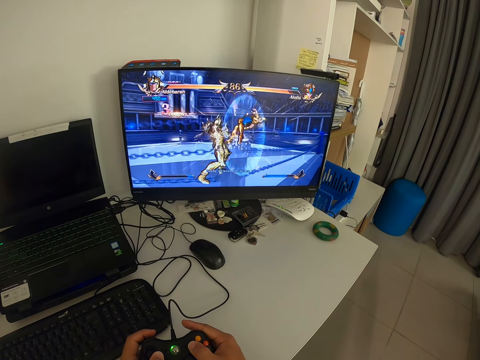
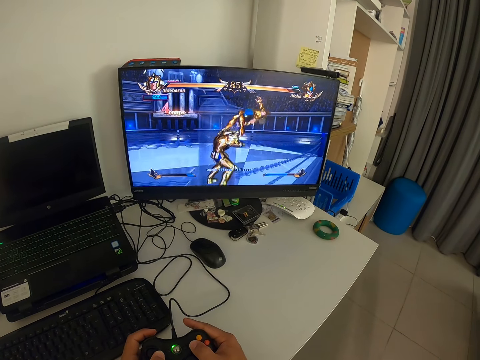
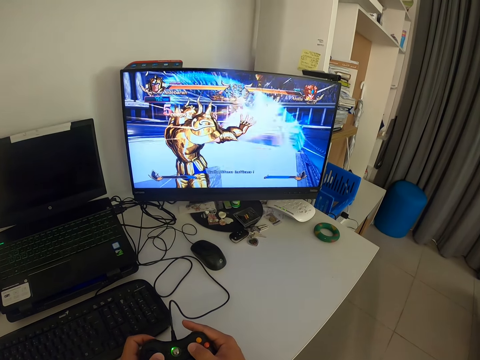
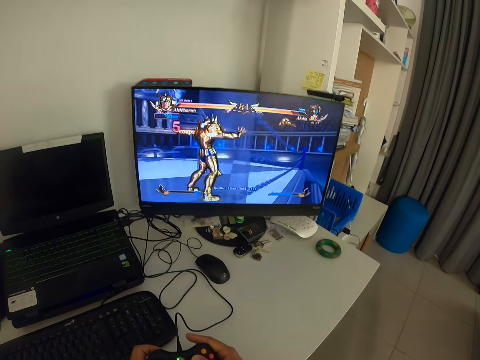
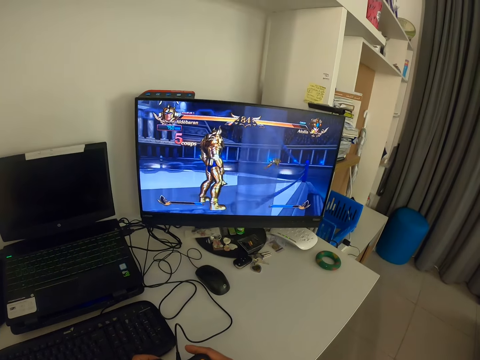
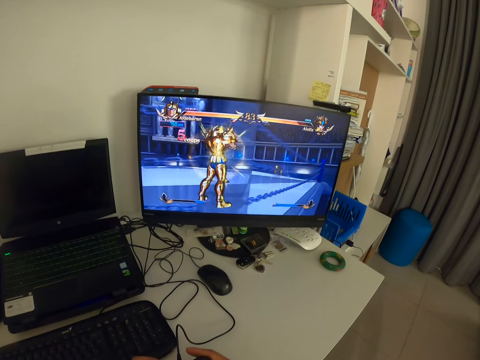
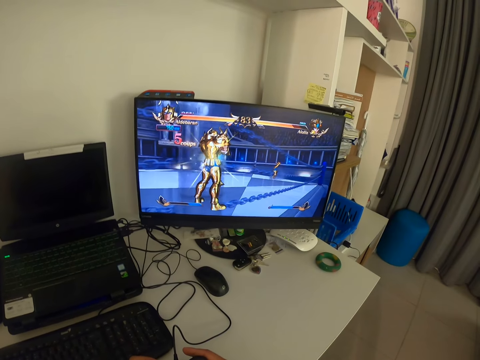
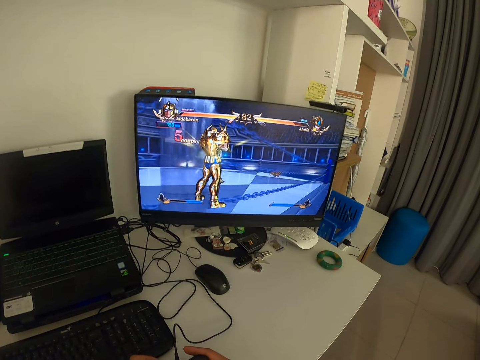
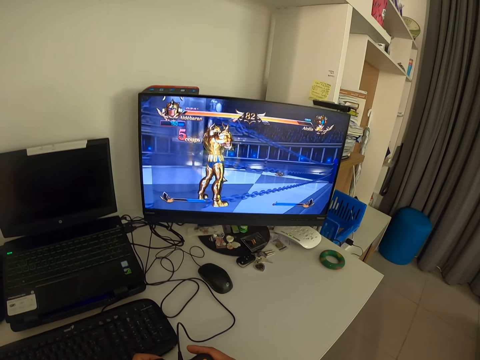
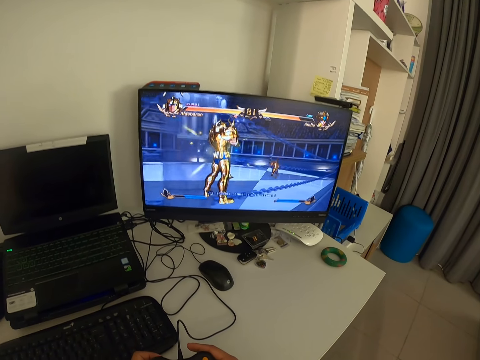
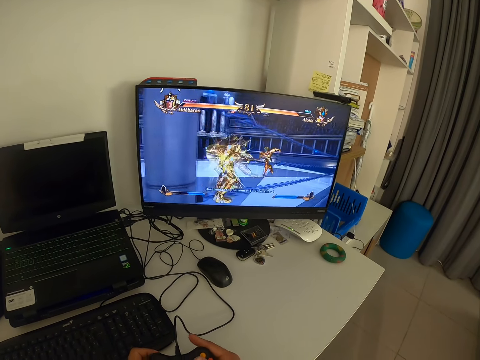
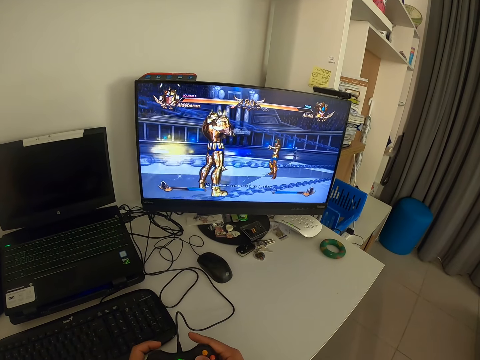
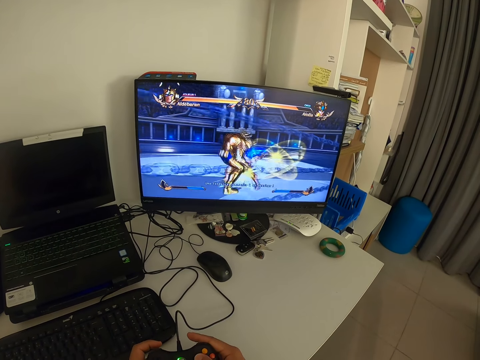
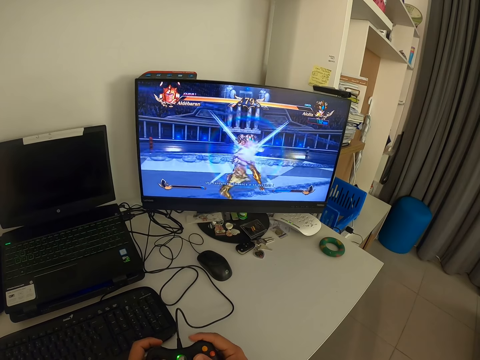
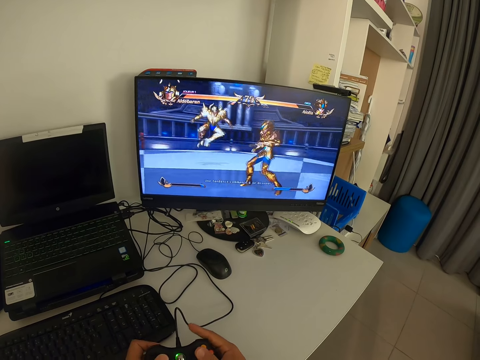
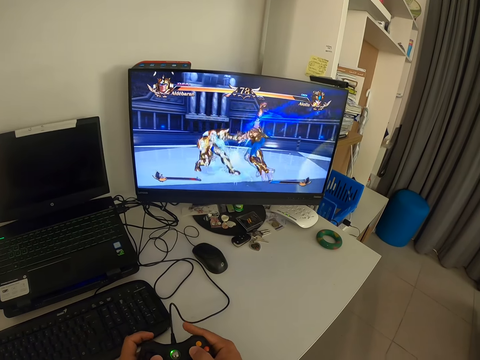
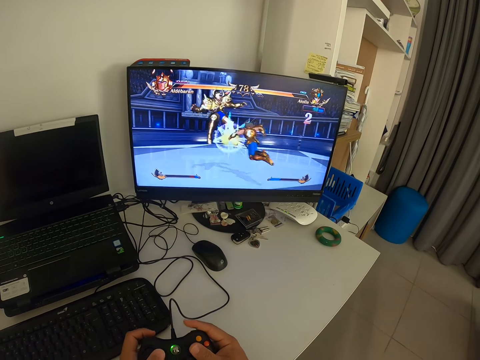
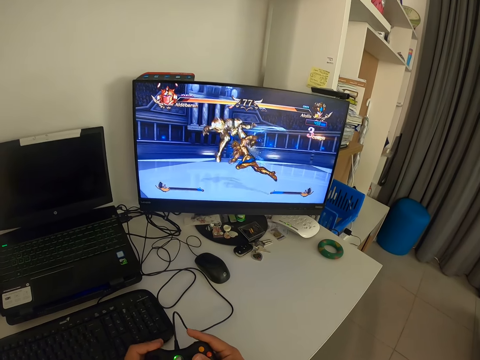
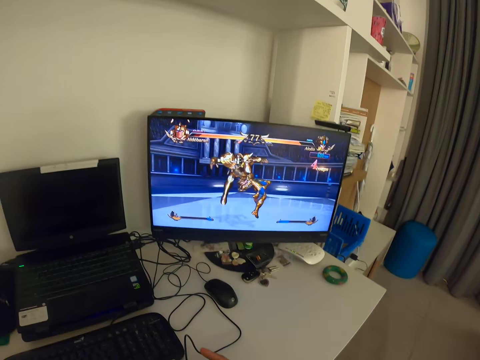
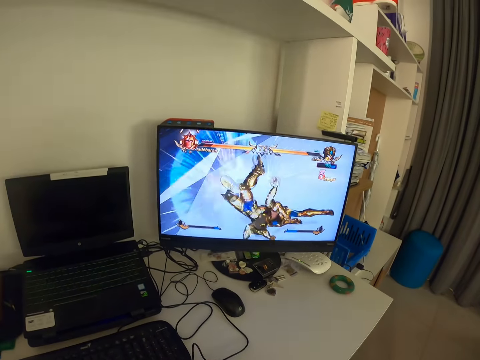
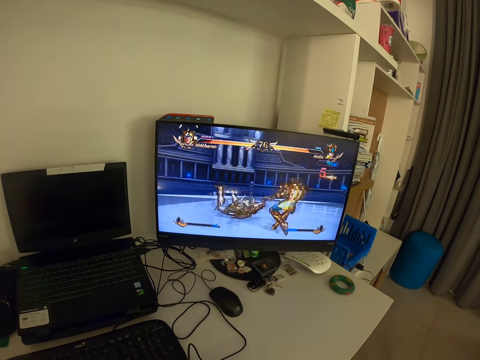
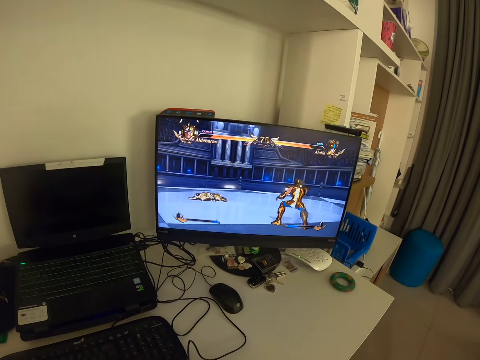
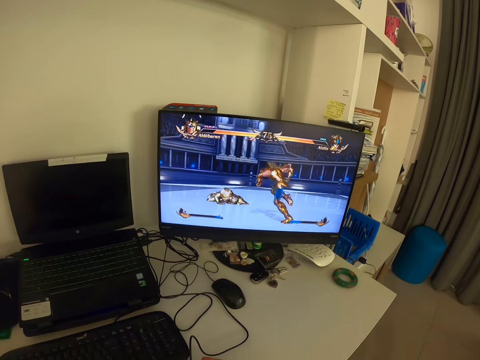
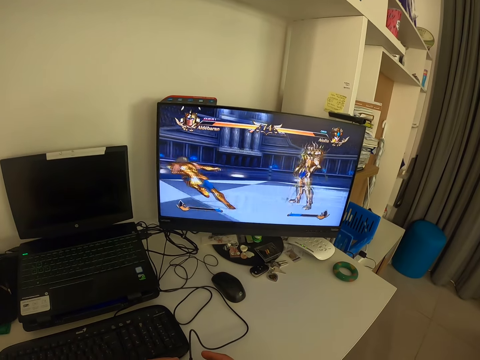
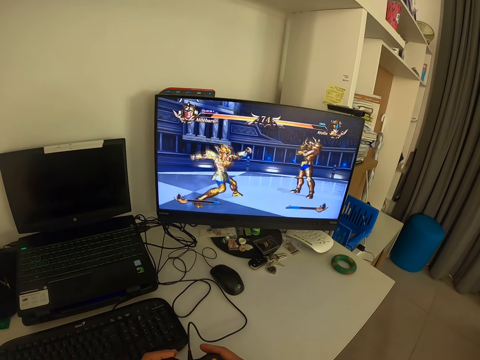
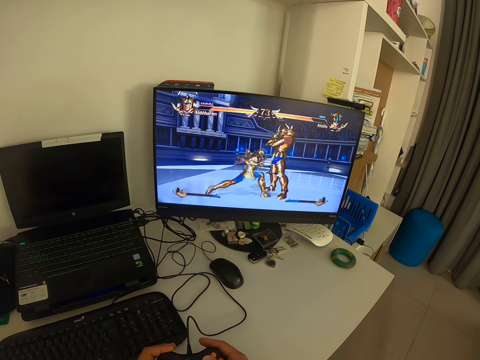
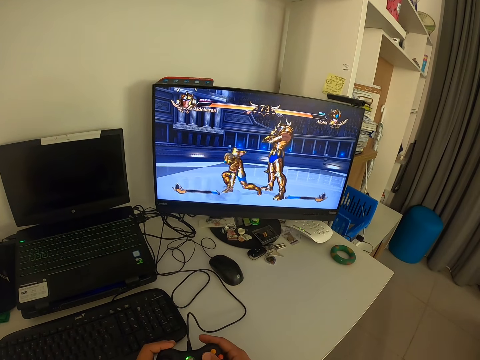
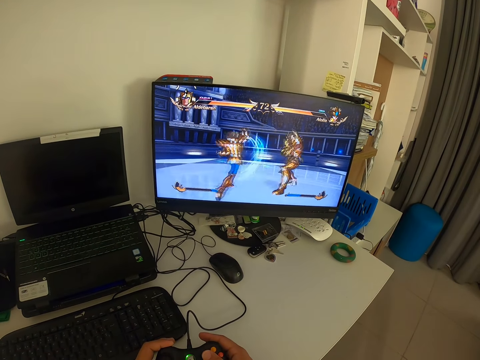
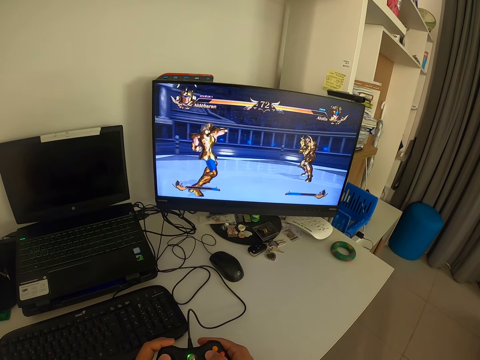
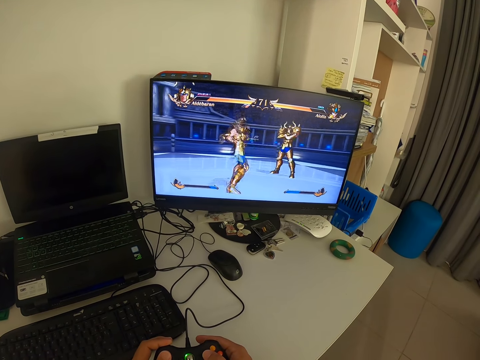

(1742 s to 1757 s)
The camera wearer looks at the monitor. They press a game pad. They look at the monitor.

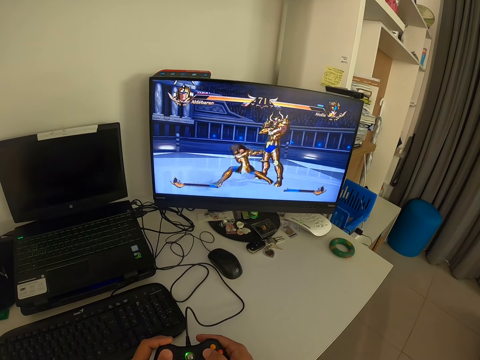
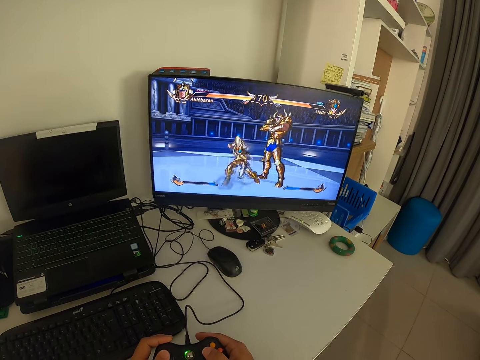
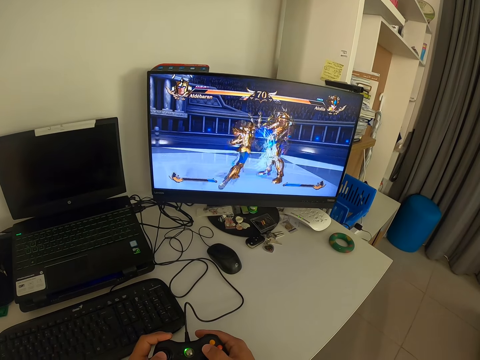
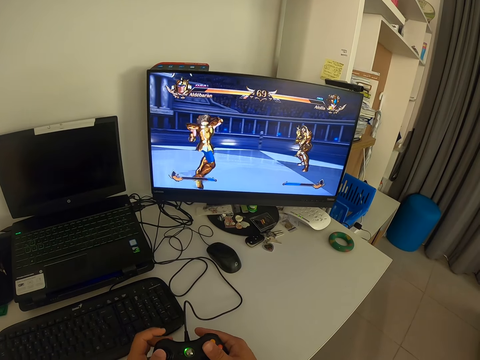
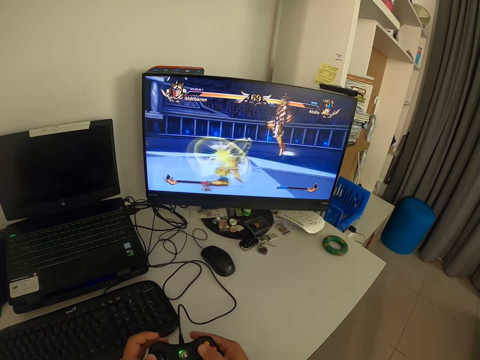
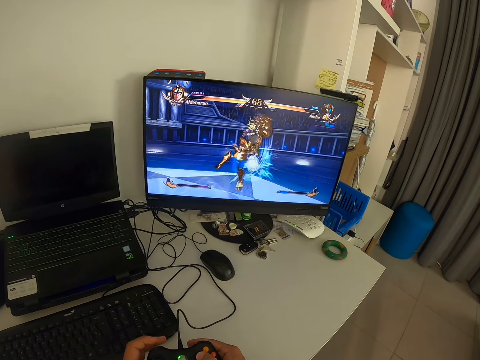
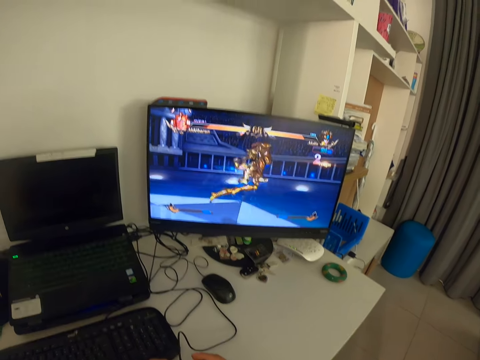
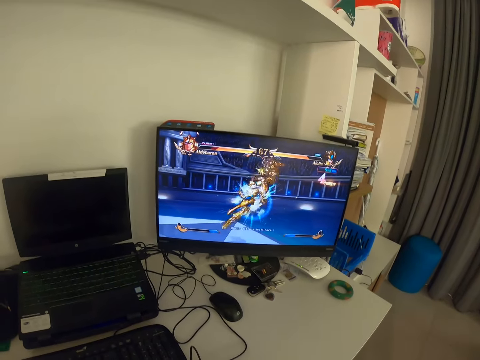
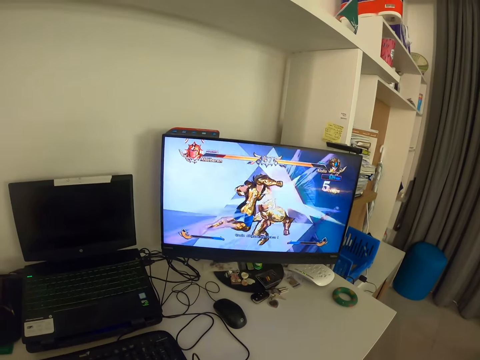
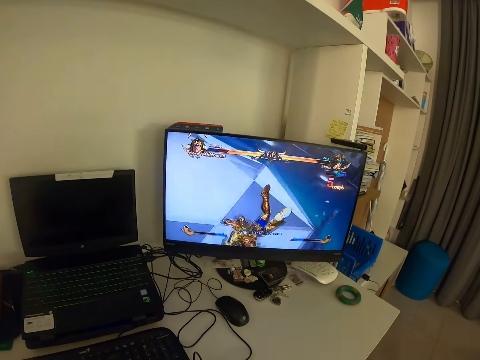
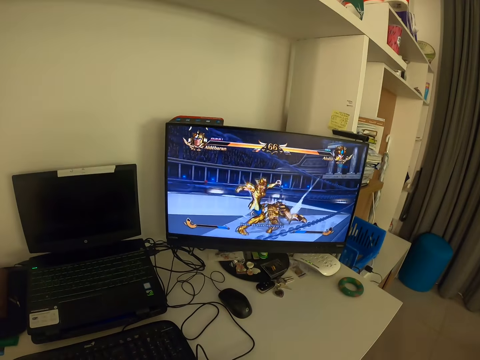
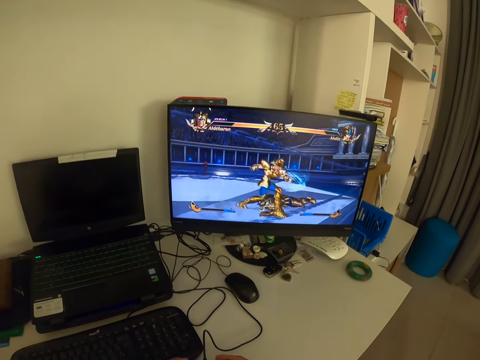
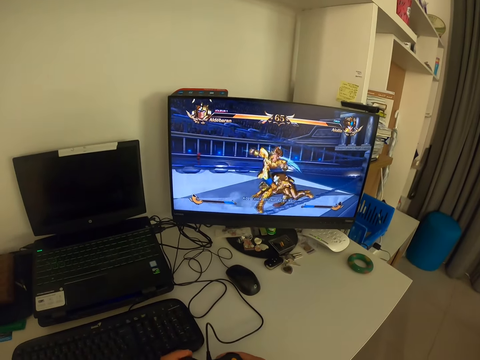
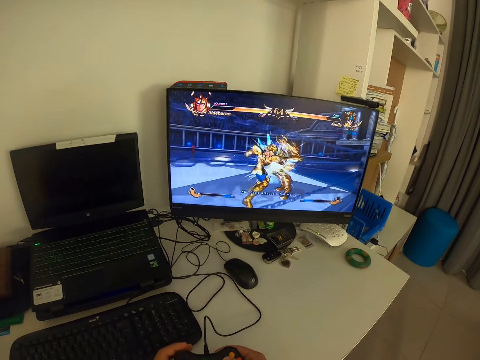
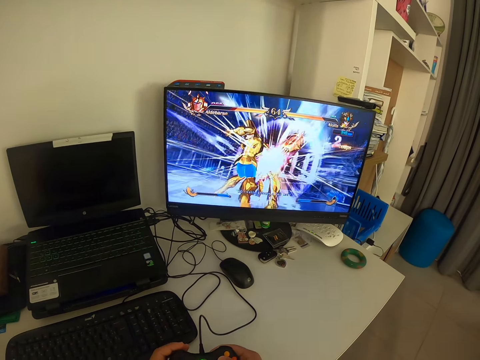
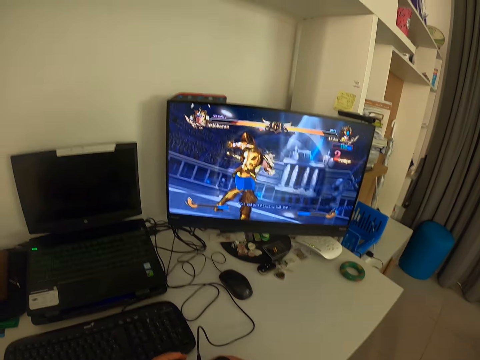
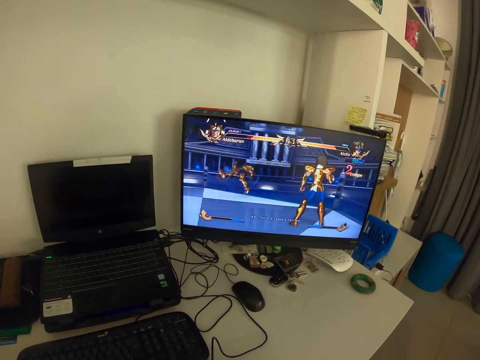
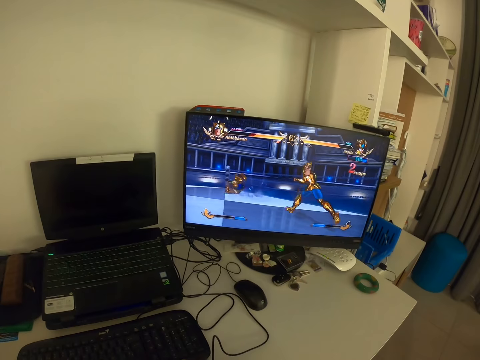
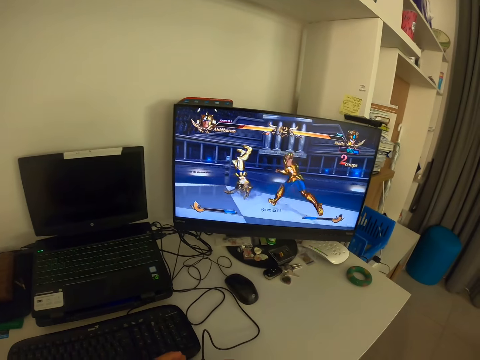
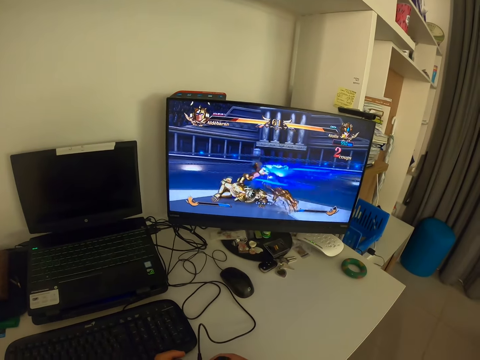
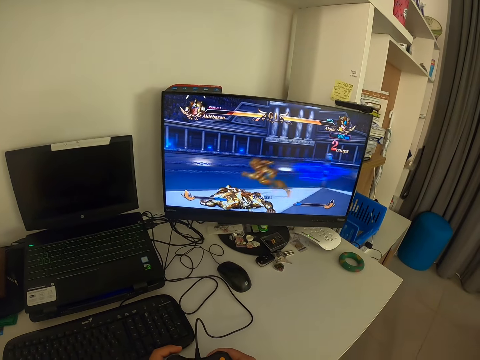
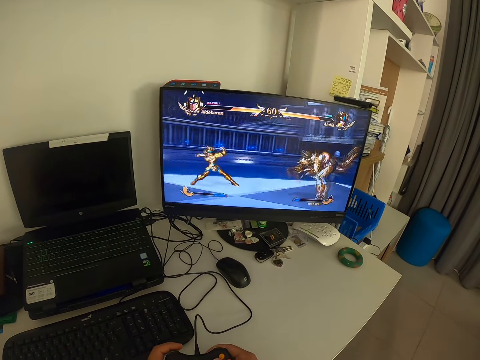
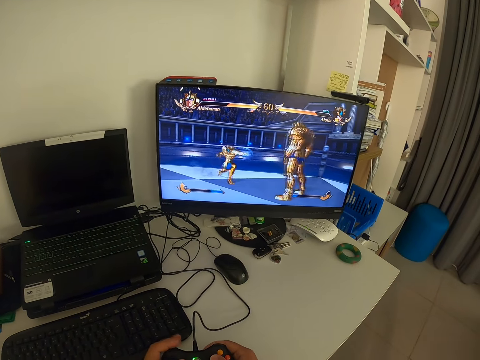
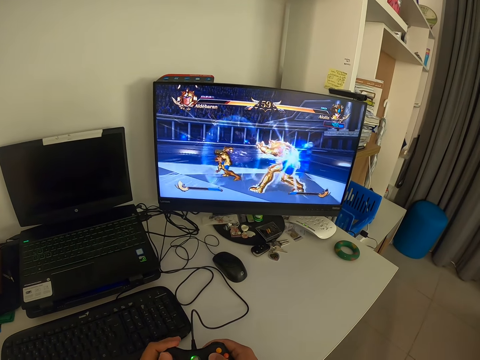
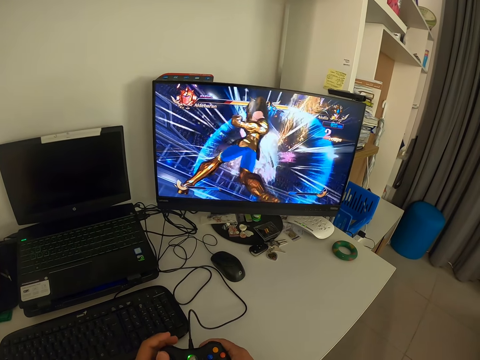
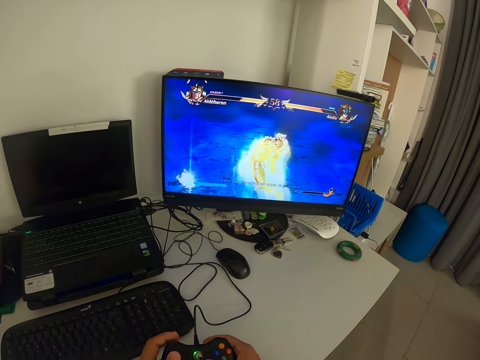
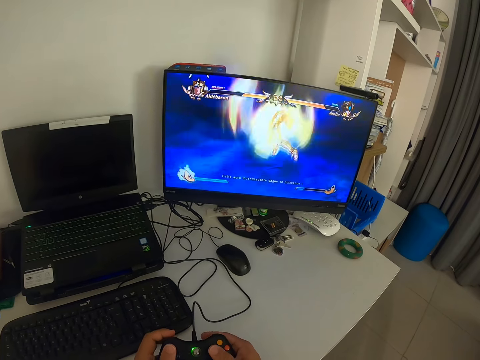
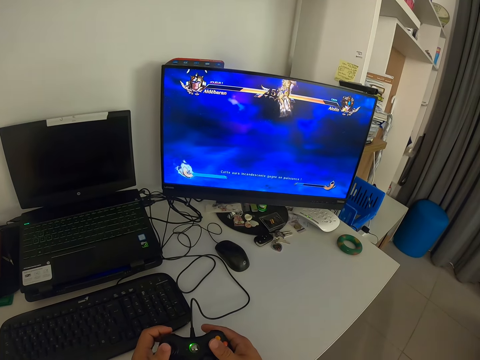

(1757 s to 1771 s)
The camera wearer presses a game pad. They look at the monitor. They press the game pad.
